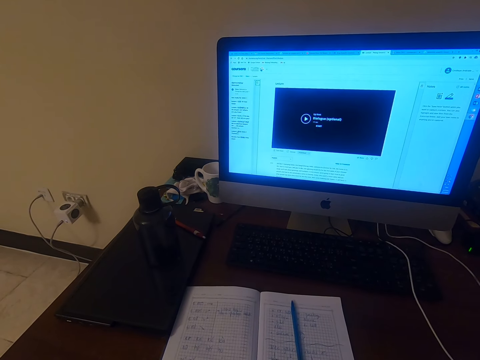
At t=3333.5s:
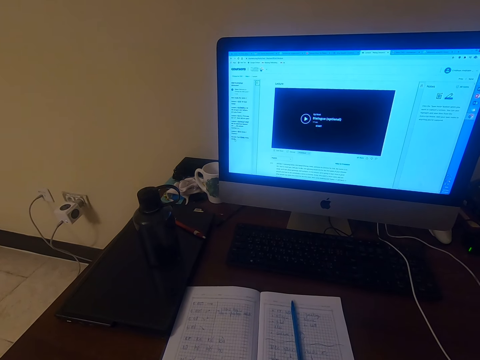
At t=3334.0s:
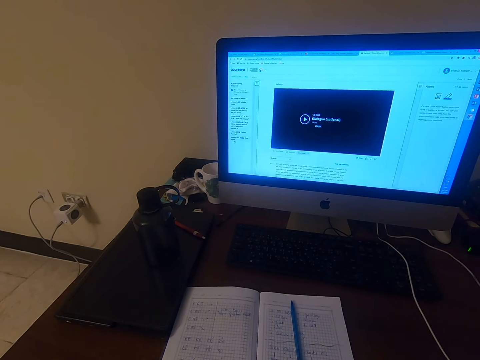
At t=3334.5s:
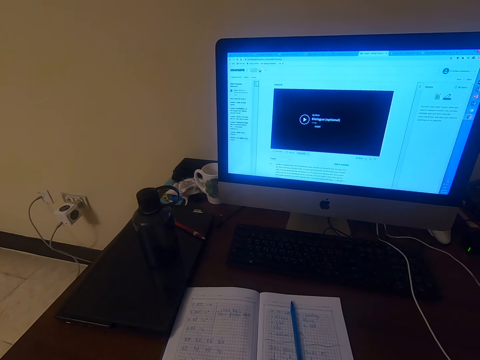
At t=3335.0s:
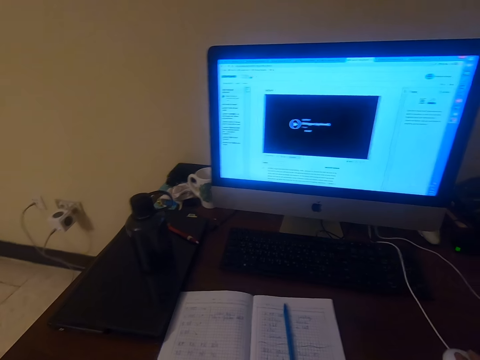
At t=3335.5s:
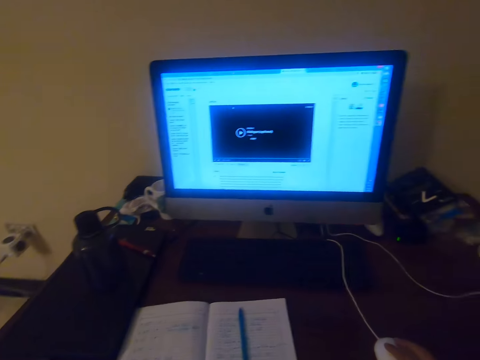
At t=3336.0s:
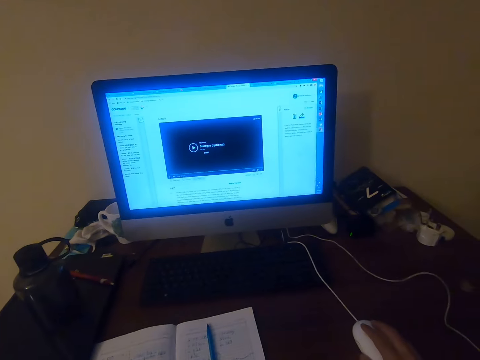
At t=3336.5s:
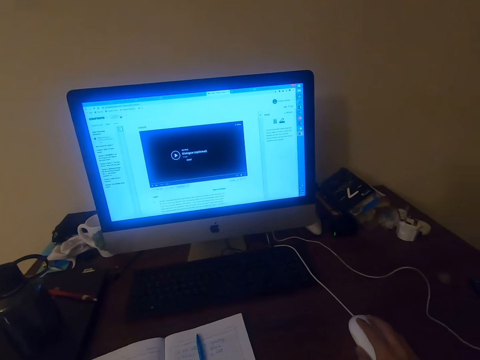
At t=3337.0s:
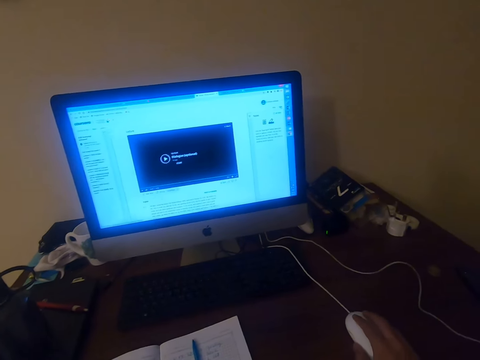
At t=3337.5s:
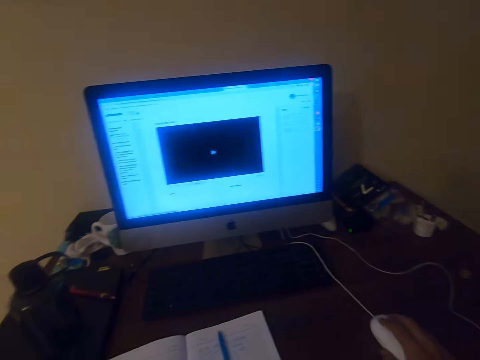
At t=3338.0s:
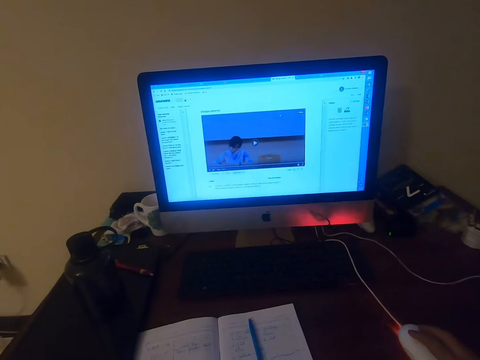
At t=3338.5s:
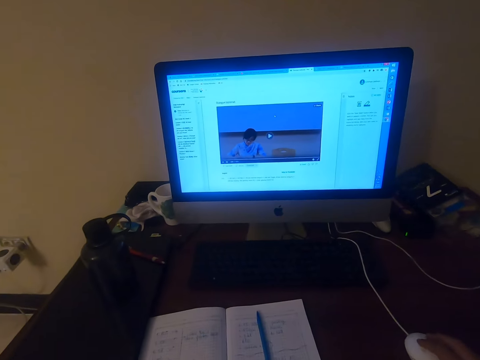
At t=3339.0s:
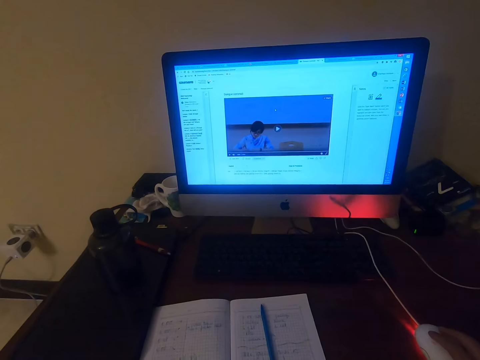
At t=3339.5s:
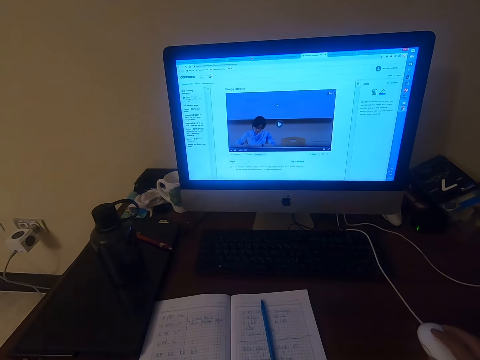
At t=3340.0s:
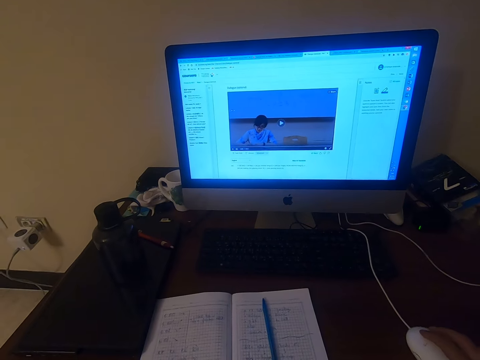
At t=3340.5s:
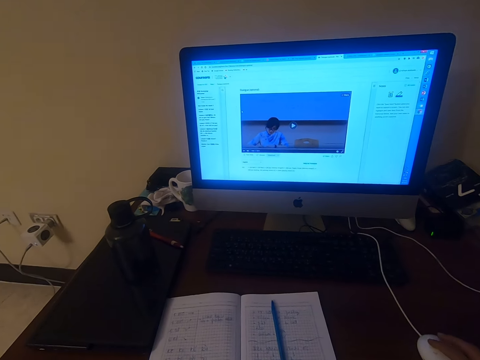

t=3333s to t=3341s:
The camera wearer watches on the machine.

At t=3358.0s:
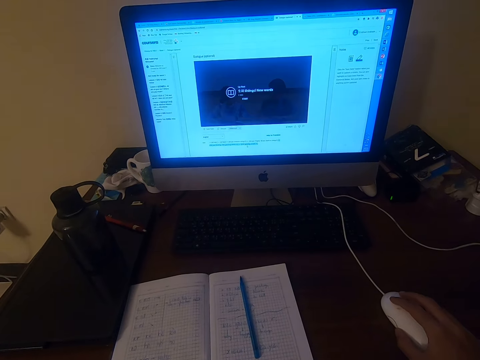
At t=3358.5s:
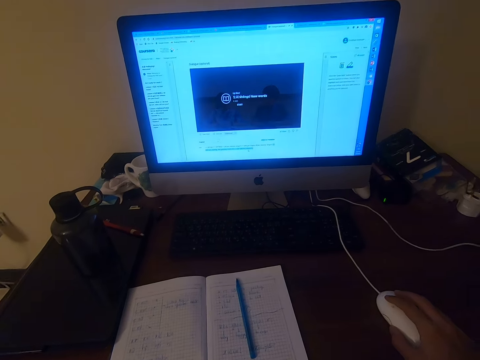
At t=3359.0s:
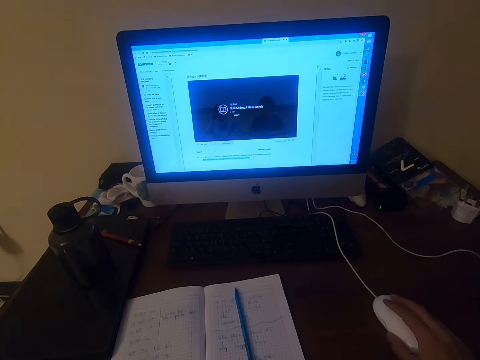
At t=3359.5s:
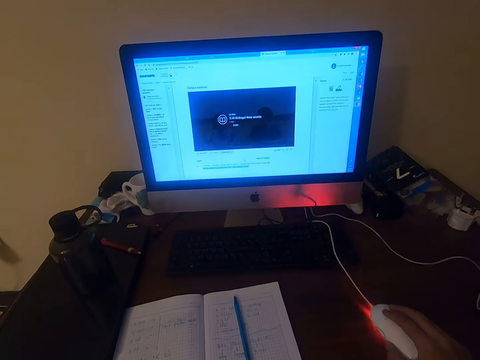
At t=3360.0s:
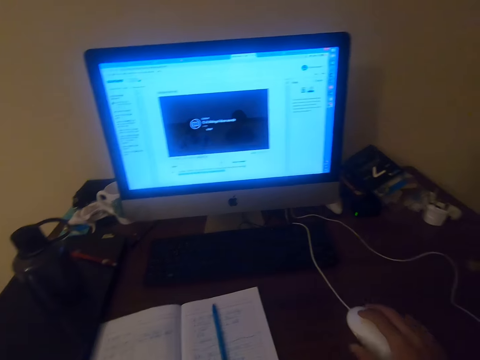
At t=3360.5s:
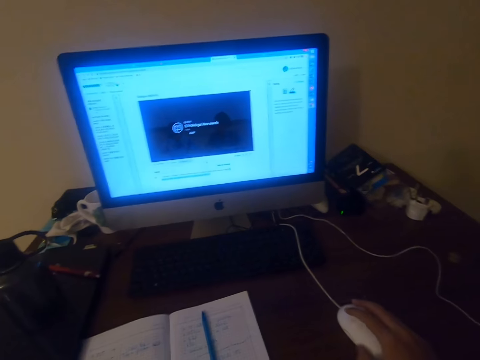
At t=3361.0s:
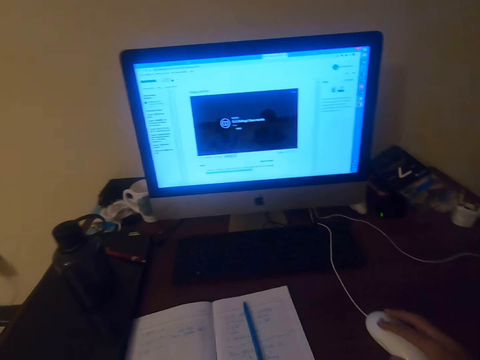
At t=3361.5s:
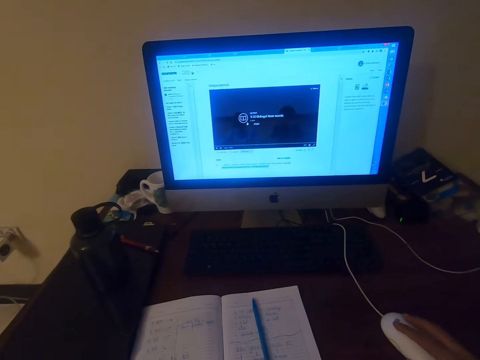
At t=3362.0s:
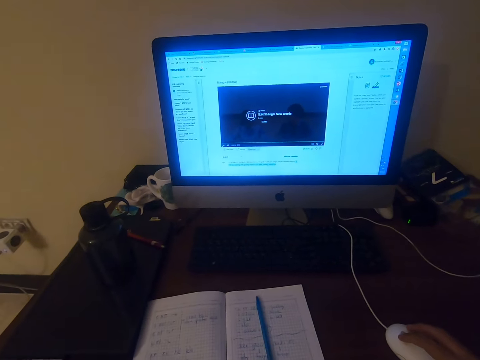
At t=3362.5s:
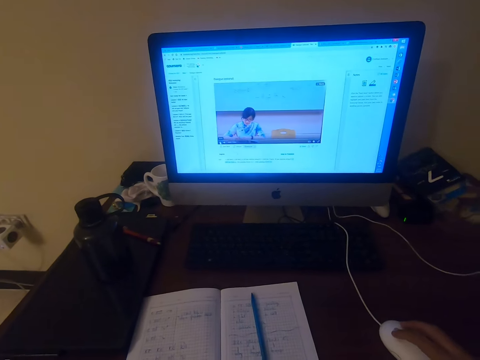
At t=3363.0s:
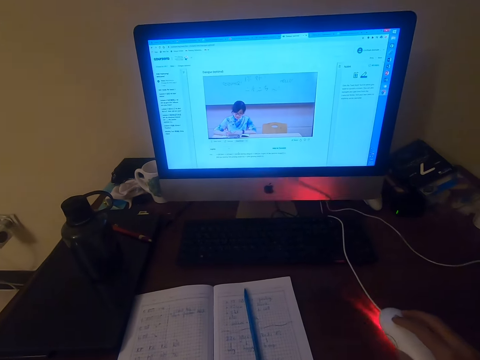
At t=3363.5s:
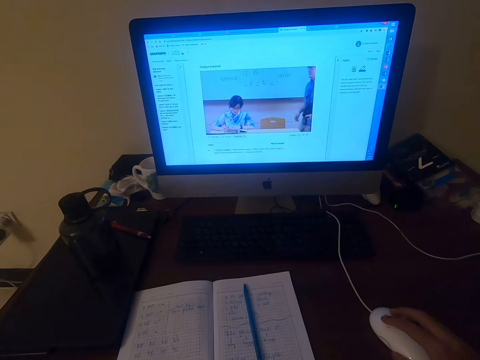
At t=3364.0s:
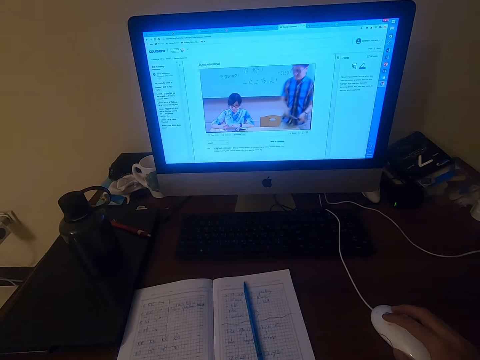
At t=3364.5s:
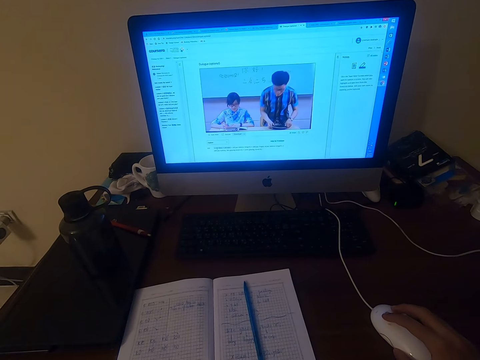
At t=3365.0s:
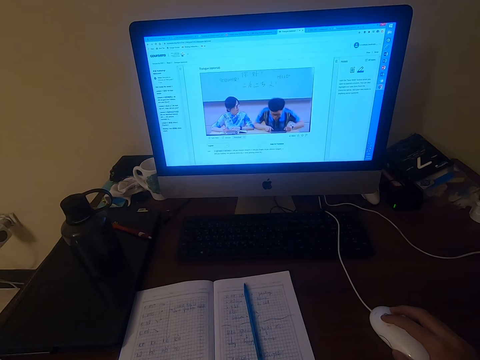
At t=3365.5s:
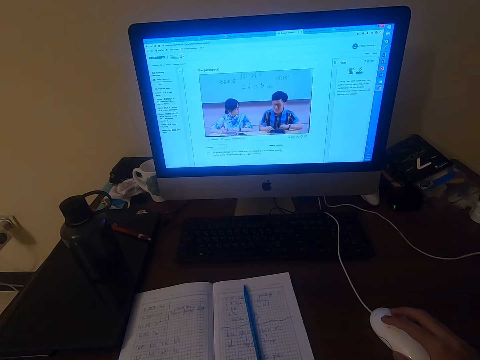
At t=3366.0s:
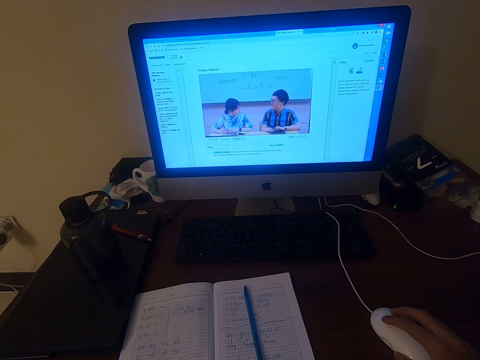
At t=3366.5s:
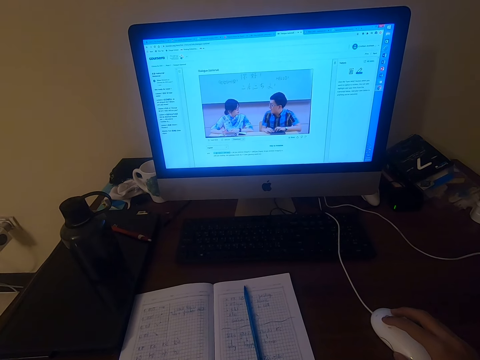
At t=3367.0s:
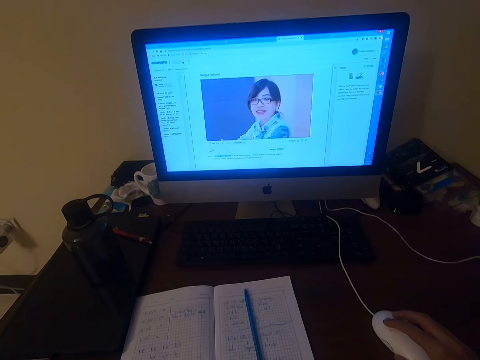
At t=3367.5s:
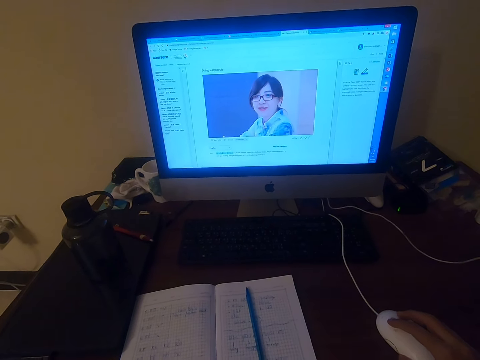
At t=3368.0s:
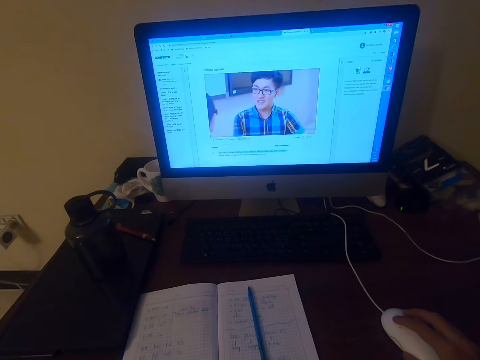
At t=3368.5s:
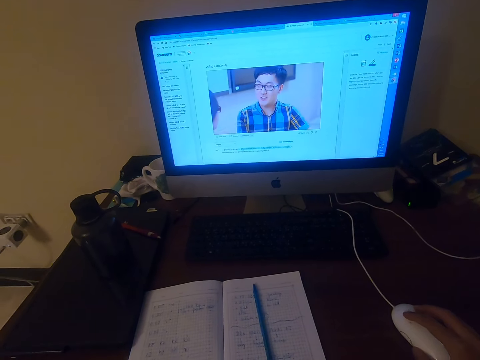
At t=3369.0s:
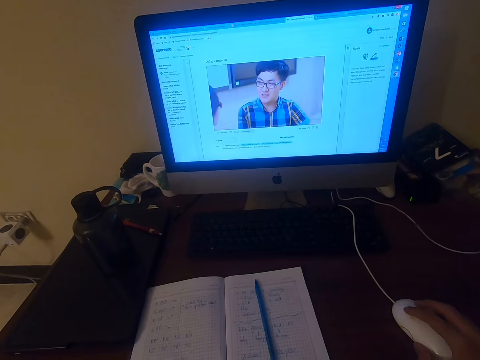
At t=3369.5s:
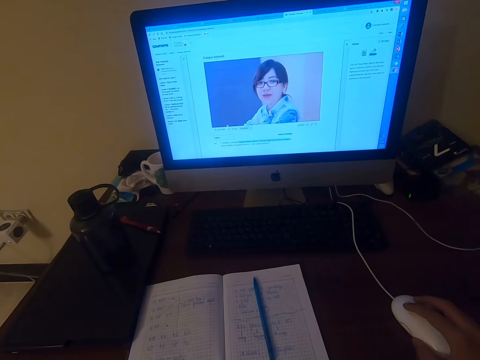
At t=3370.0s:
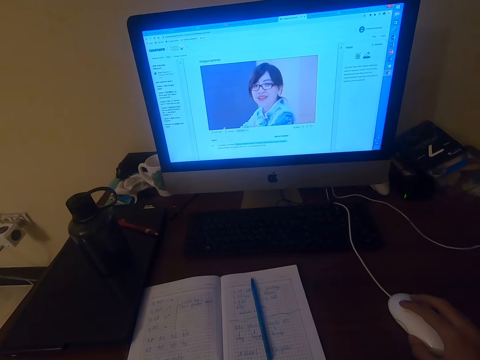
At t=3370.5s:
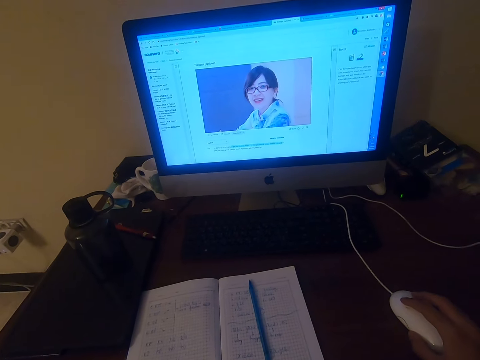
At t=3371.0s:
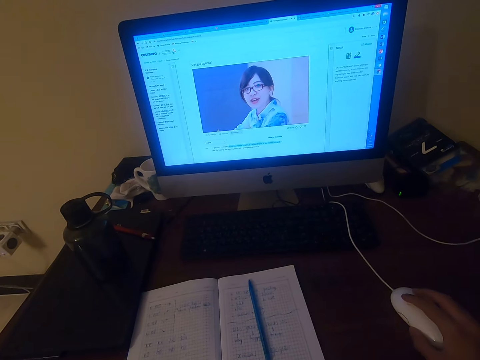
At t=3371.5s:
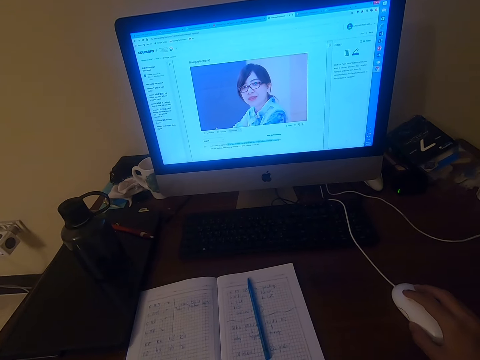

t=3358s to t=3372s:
The camera wearer operates the machine with the mouse. They talk.

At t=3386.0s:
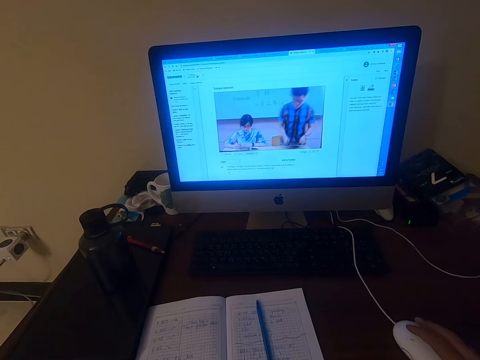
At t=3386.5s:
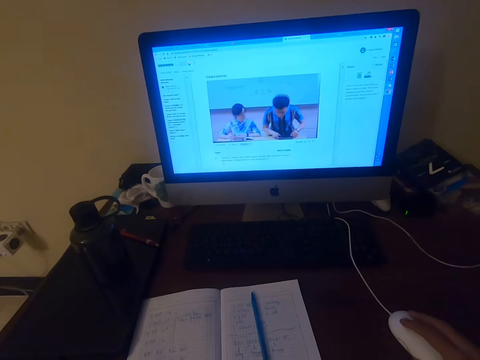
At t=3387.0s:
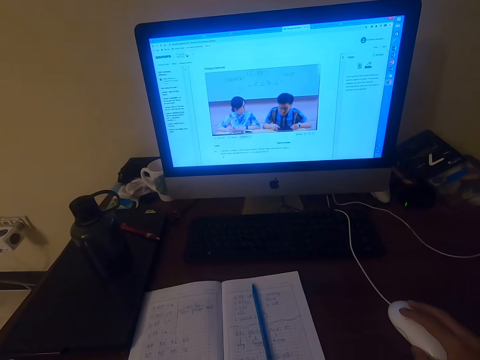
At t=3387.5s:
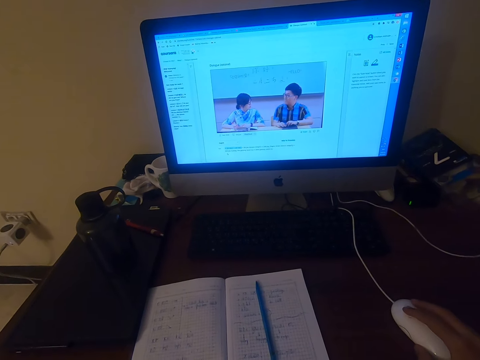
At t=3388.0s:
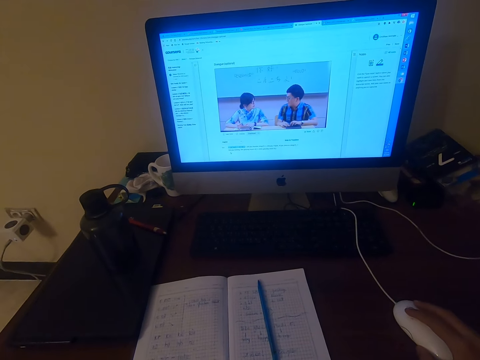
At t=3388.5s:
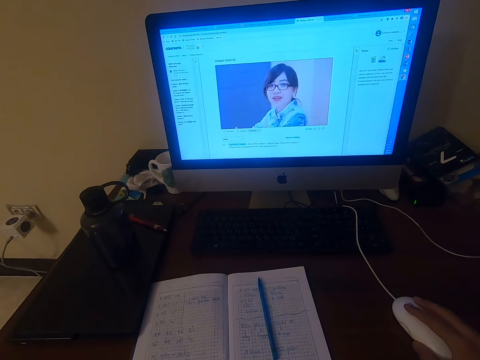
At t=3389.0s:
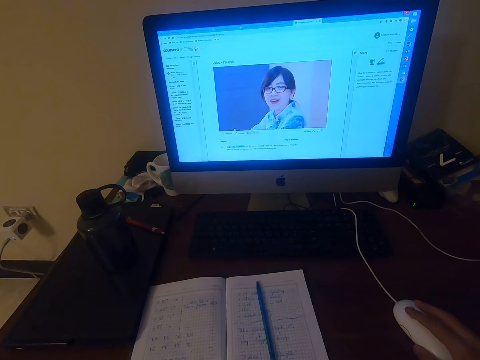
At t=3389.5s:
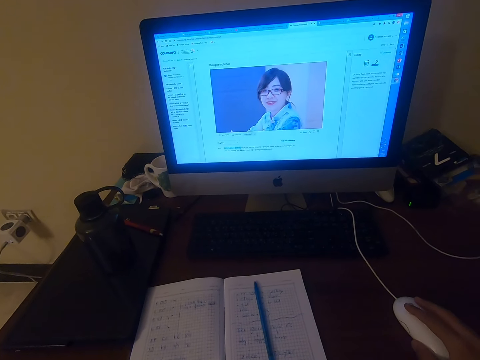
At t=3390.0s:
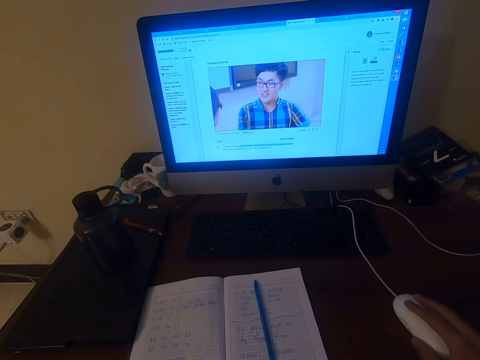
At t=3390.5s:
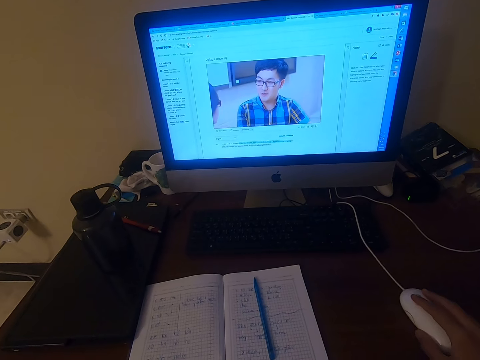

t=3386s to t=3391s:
The camera wearer operates the machine with a mouse.
